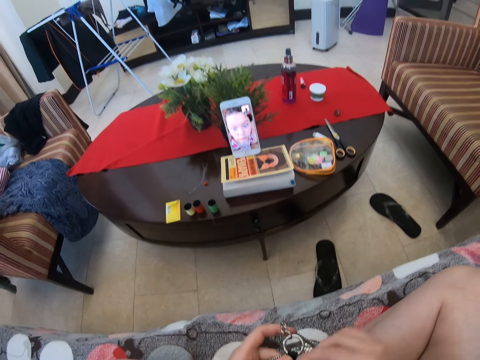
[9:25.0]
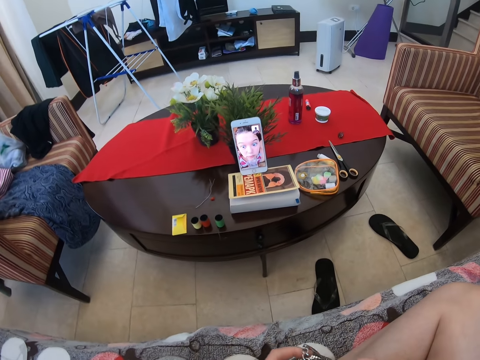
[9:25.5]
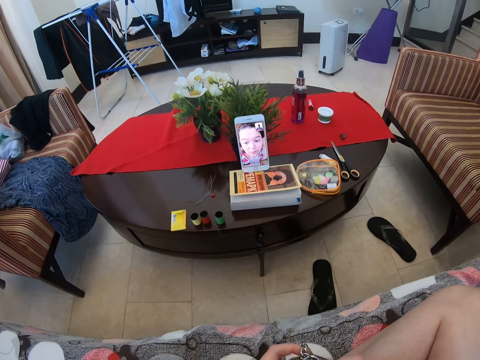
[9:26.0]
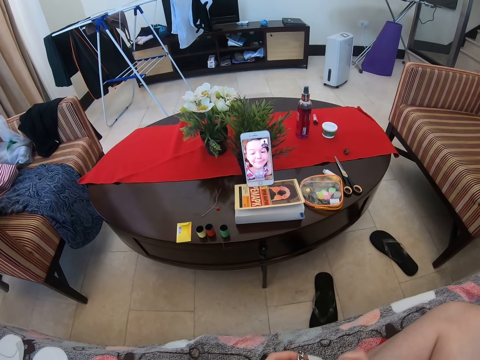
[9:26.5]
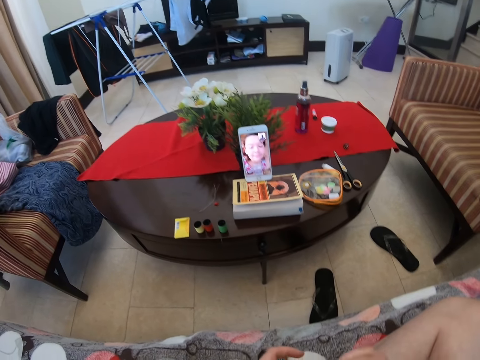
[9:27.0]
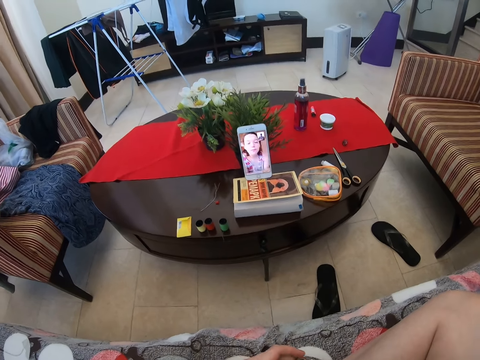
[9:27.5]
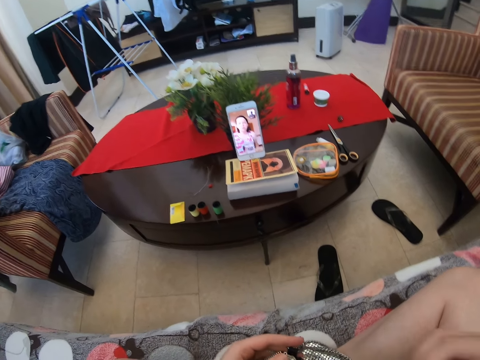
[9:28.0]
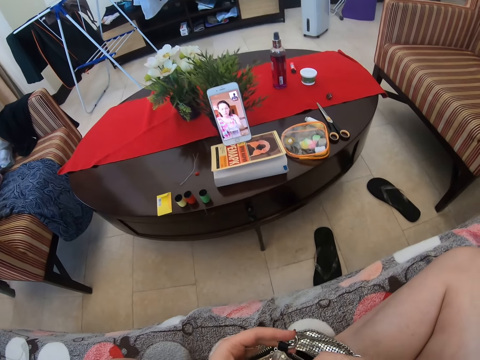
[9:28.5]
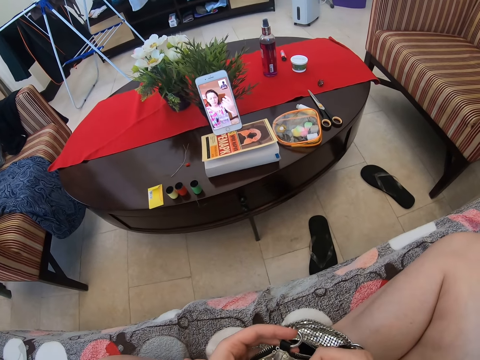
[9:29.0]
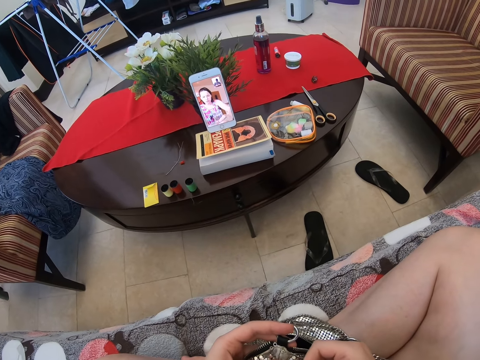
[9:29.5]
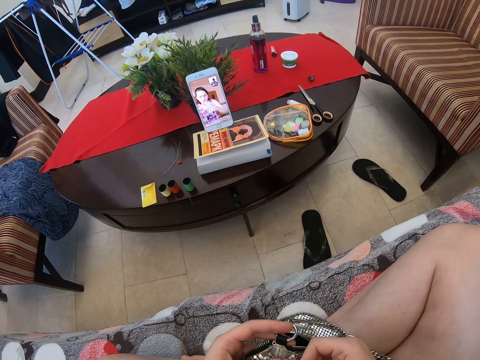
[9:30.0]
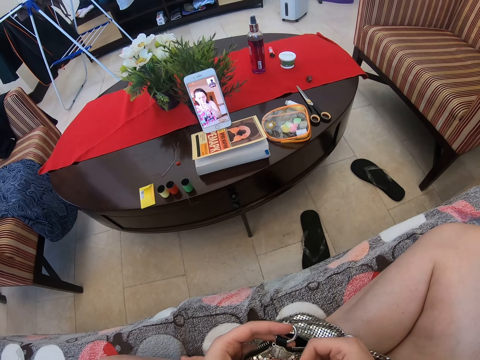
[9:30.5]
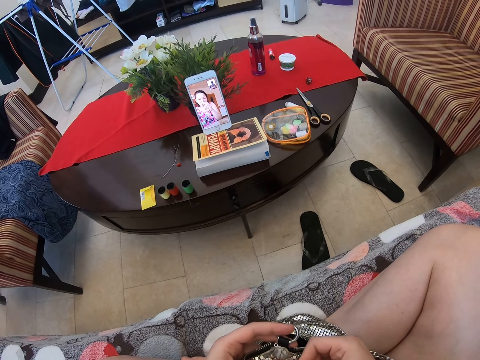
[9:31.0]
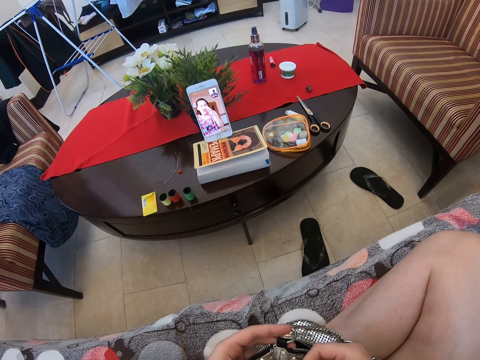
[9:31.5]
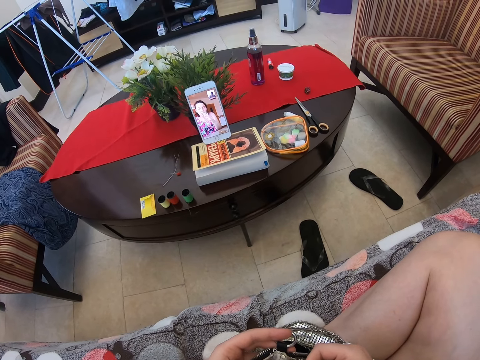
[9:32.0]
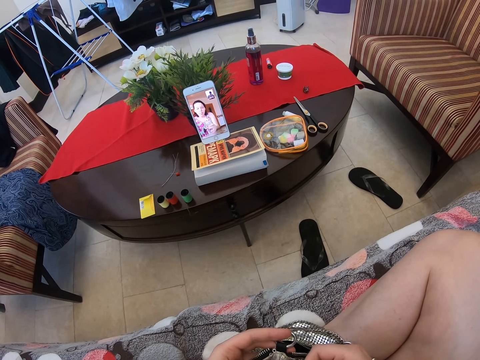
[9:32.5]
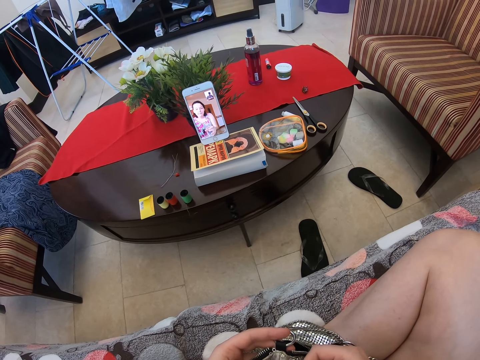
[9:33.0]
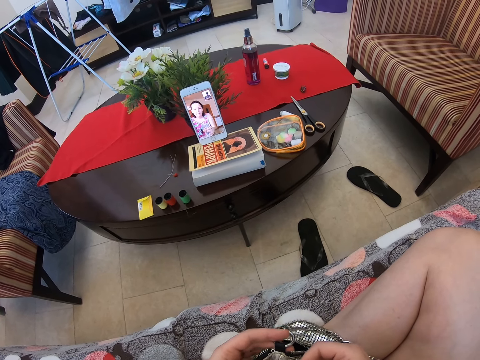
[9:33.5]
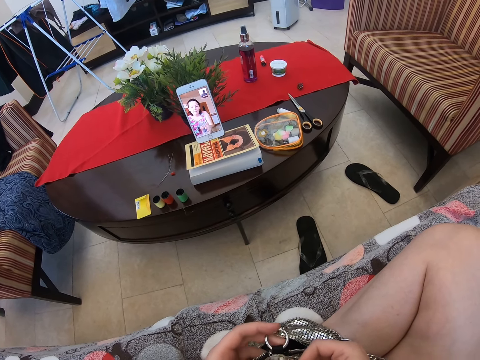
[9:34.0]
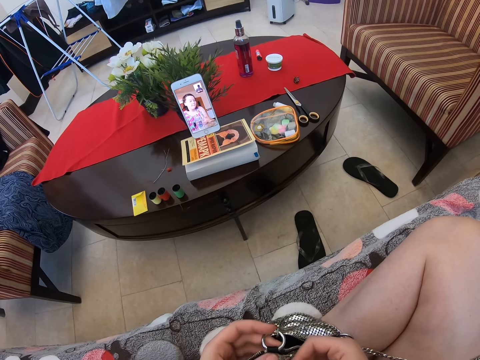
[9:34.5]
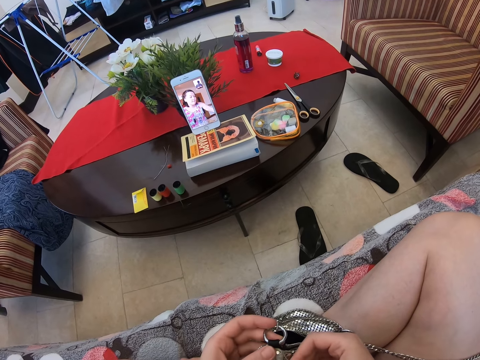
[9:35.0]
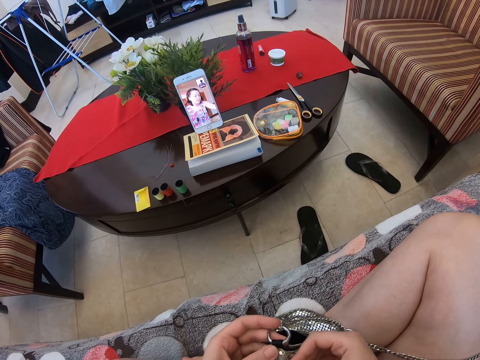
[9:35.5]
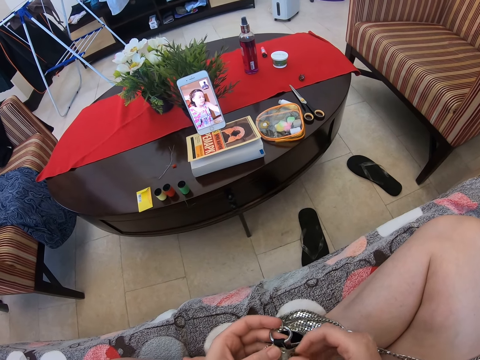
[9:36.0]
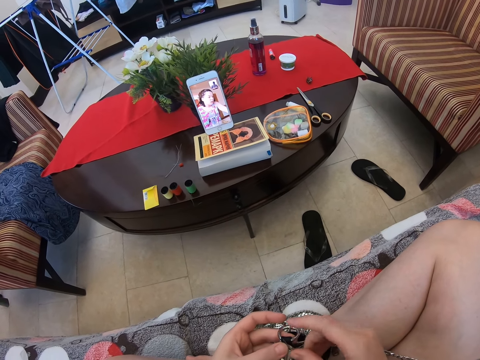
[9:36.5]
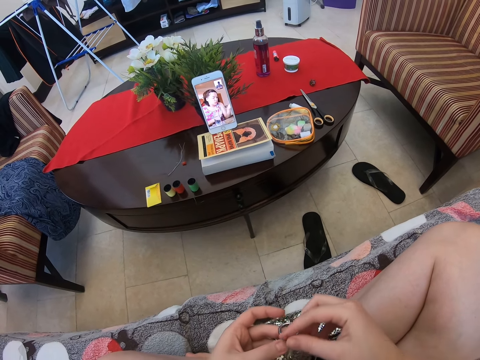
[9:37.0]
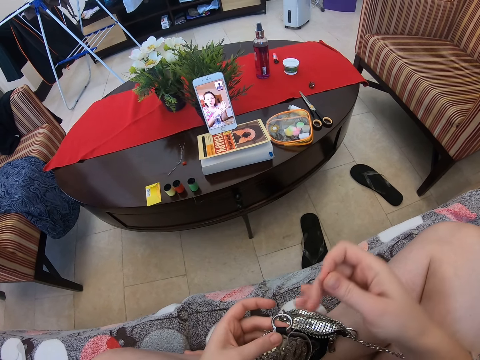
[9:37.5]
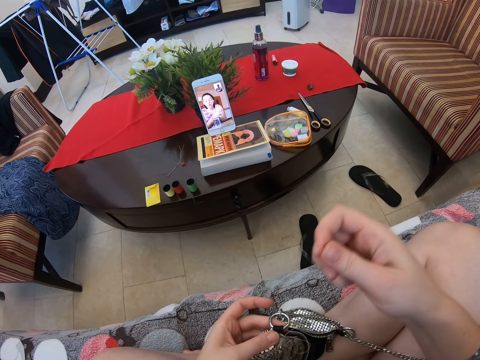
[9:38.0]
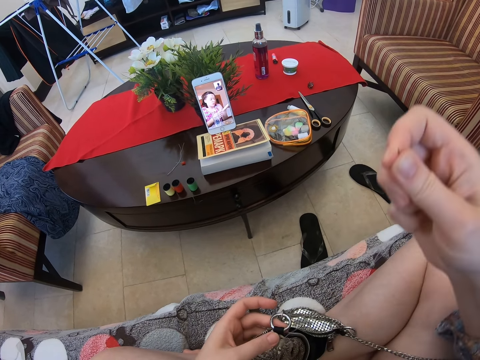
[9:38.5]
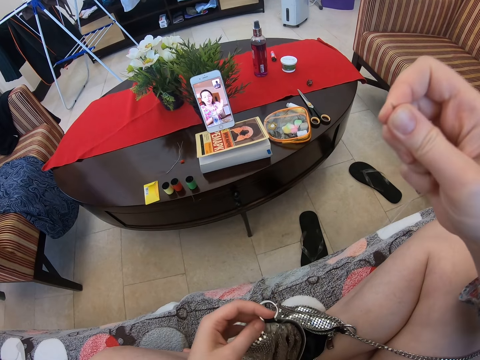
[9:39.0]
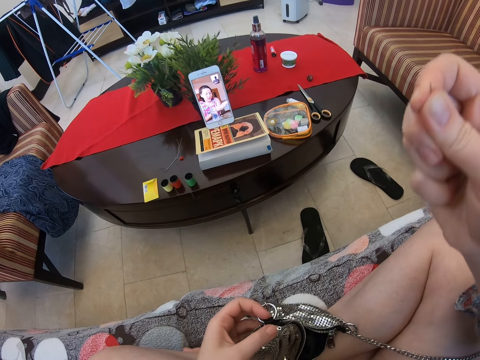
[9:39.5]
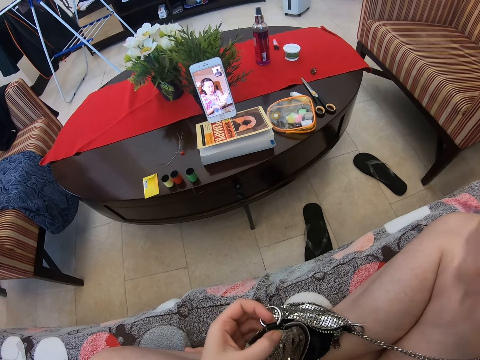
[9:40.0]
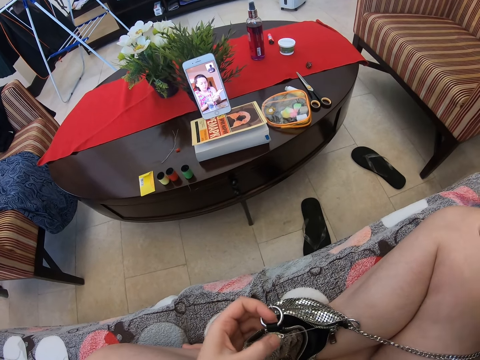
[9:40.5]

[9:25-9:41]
The camera wearer is sewing their bag. They stretch the sewing thread.

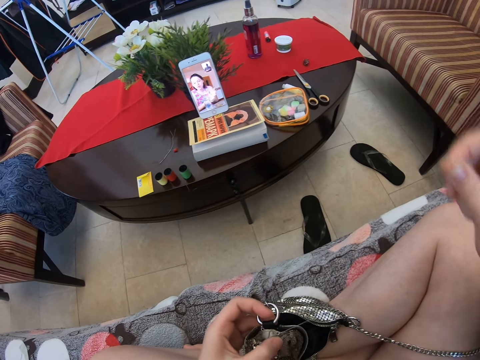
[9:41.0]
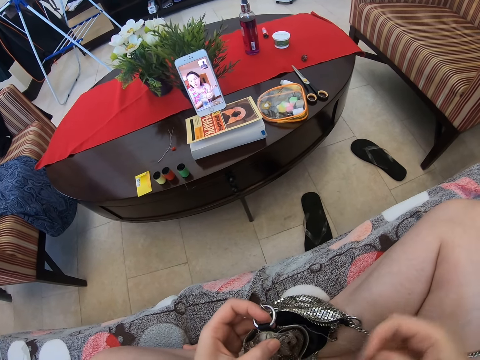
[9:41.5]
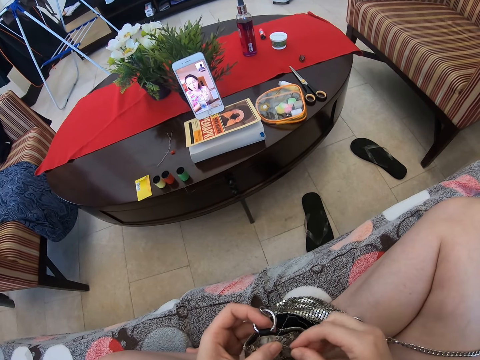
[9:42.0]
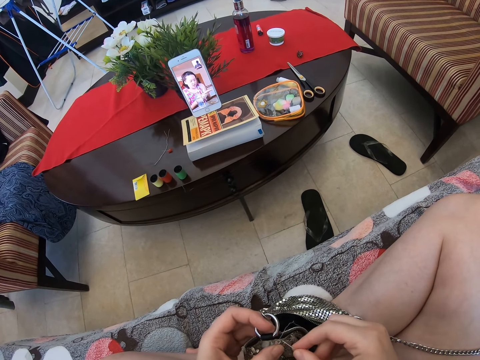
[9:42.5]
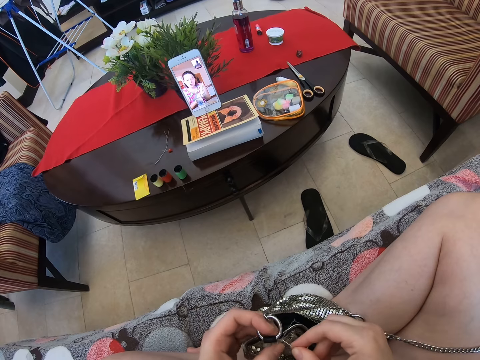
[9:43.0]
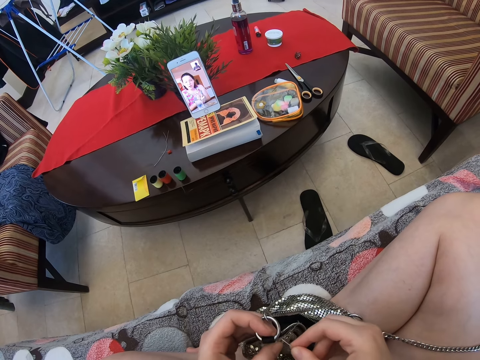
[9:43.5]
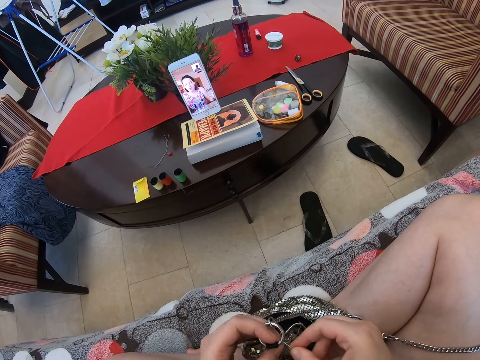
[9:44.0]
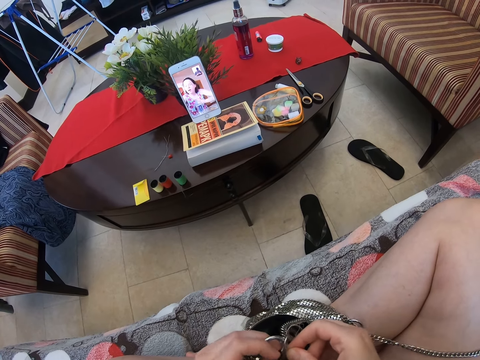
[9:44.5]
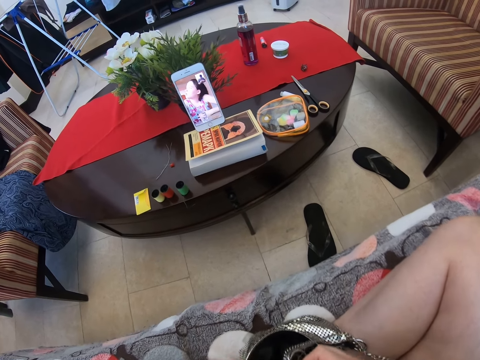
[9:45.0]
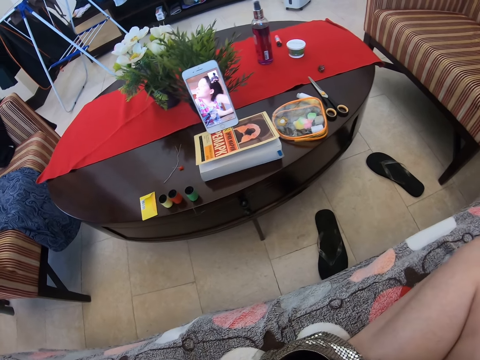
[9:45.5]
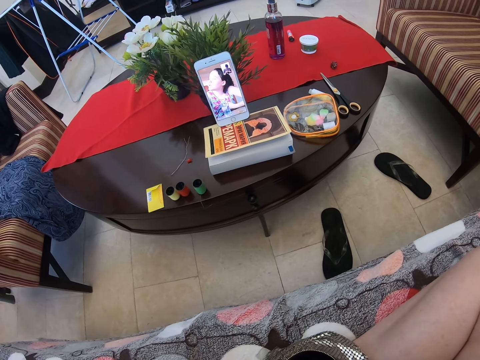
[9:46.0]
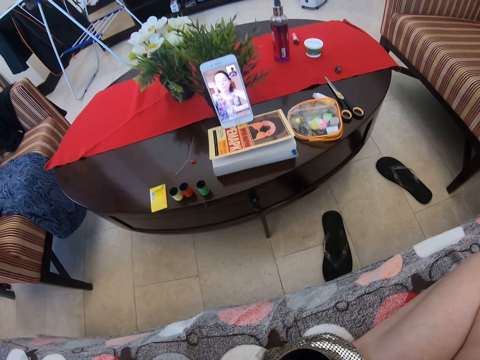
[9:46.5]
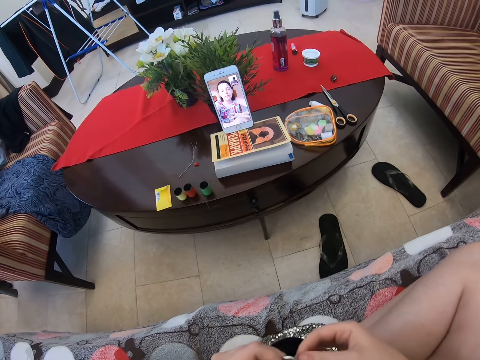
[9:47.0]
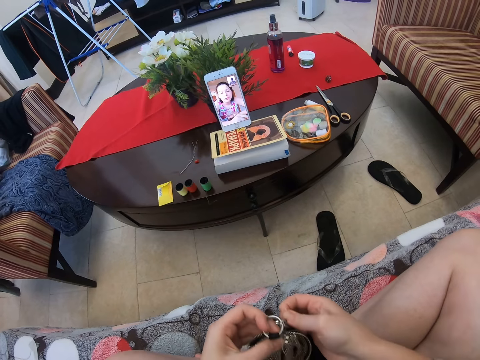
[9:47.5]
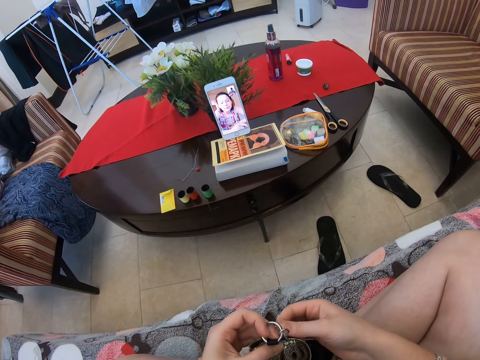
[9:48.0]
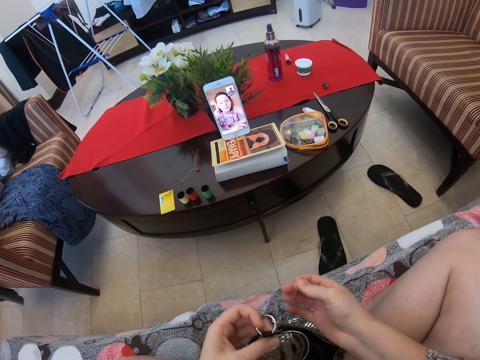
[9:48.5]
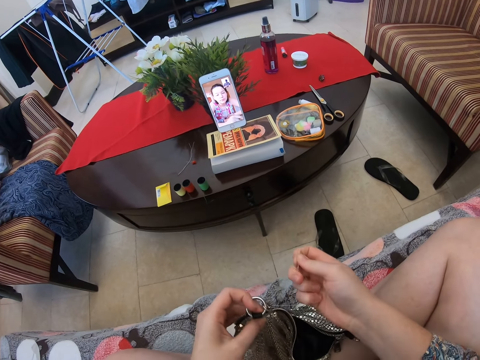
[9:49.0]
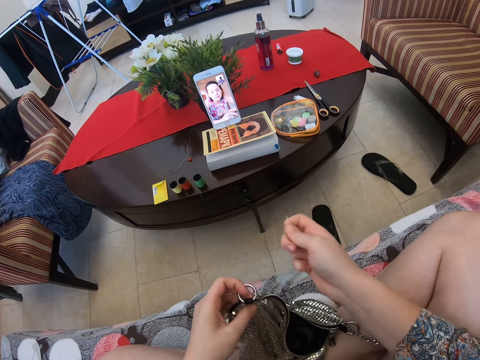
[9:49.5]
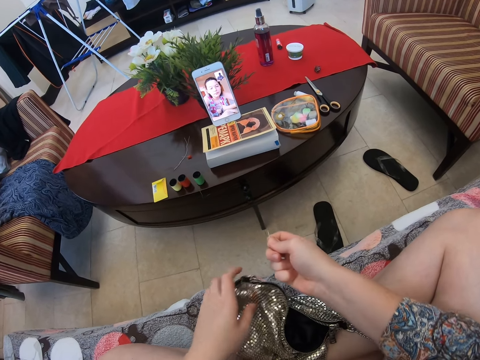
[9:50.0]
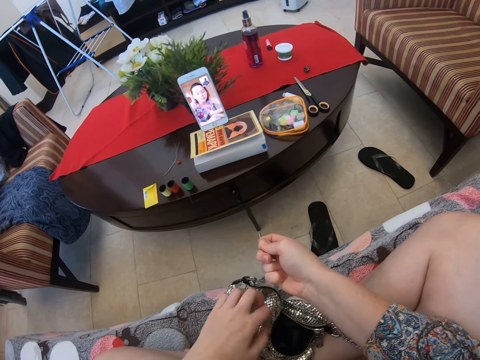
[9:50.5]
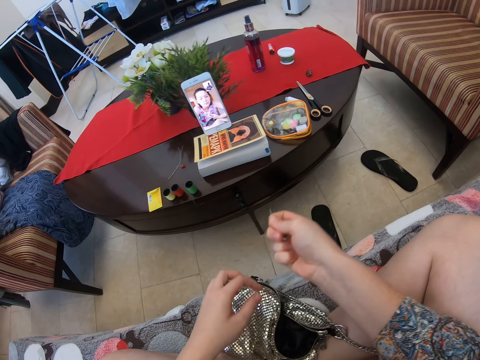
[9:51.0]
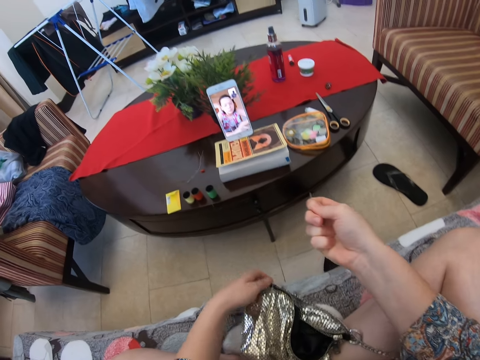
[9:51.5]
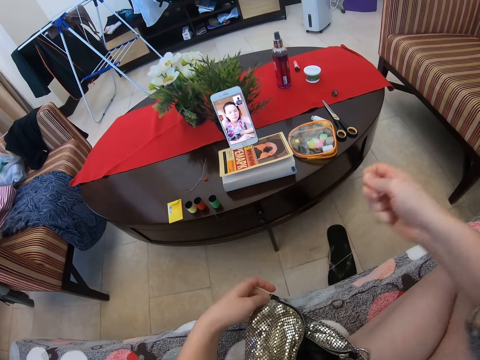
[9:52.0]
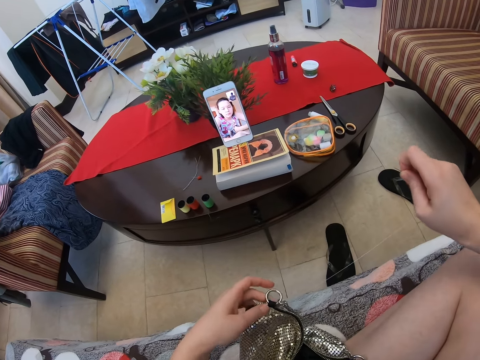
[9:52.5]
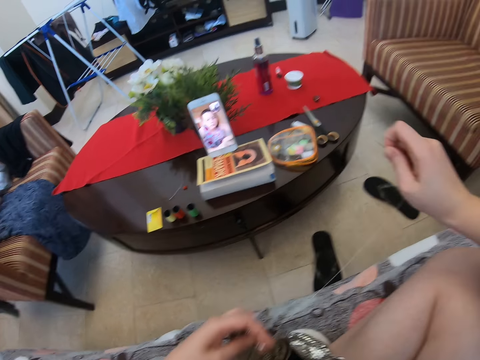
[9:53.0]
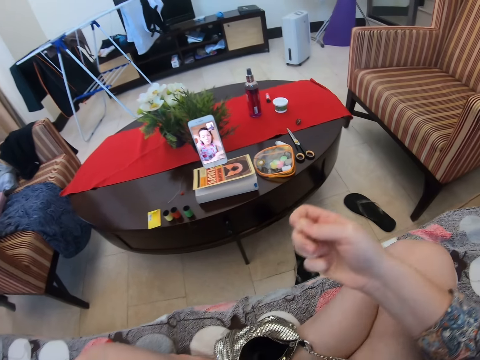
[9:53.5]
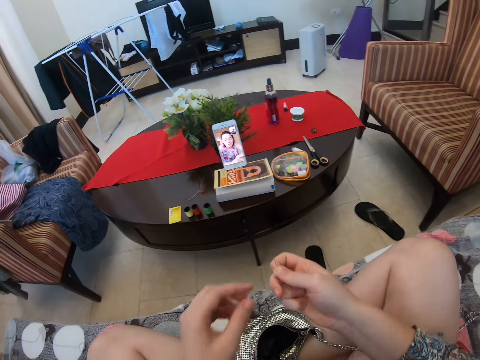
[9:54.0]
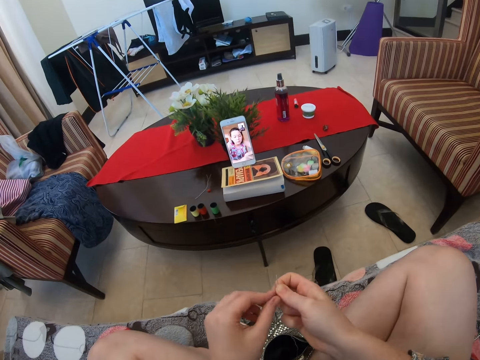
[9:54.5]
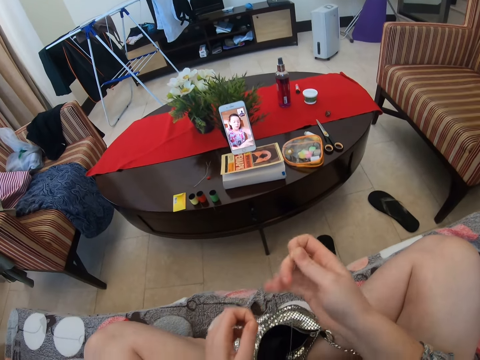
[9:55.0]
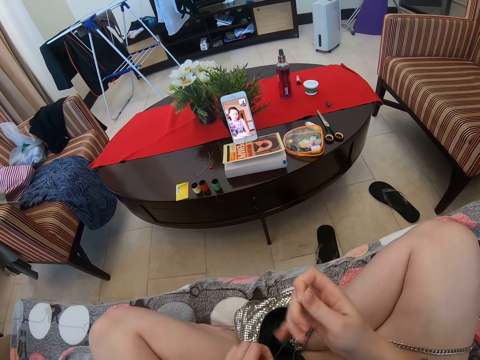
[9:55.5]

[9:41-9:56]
The camera wearer knits the bag with a needle and thread. They stretch the sewing thread.
